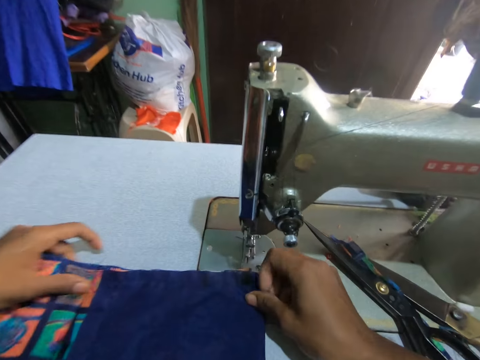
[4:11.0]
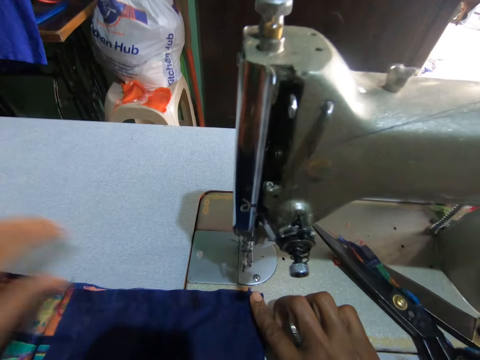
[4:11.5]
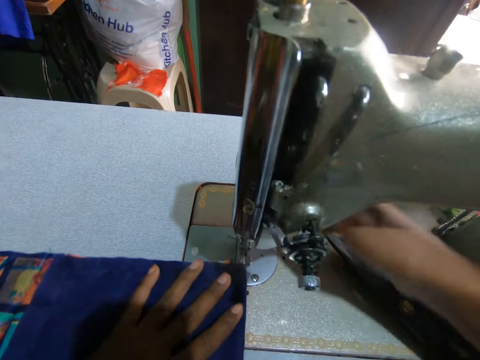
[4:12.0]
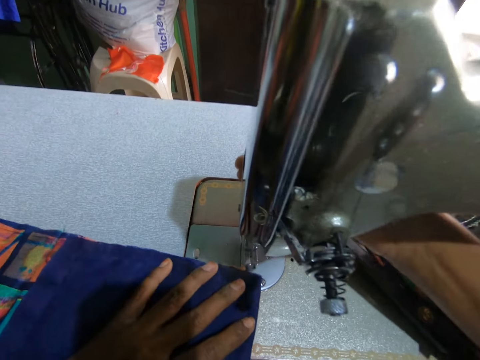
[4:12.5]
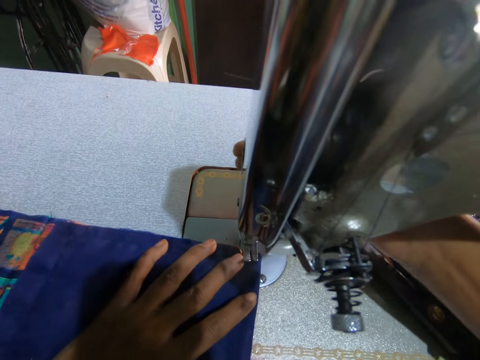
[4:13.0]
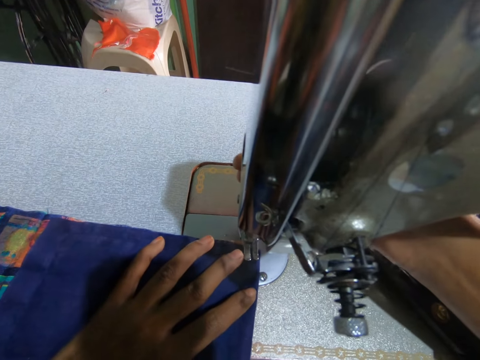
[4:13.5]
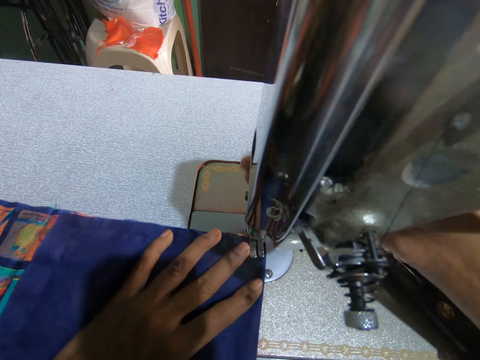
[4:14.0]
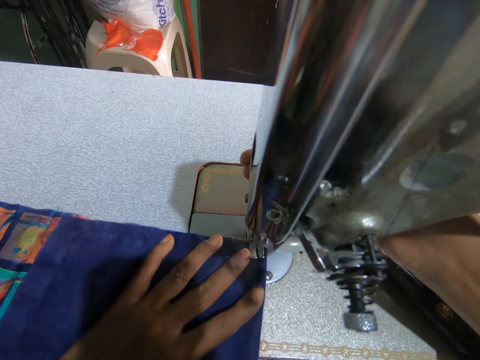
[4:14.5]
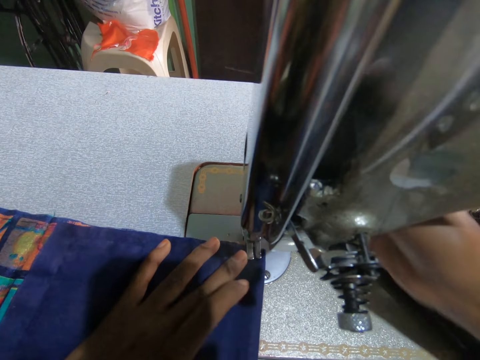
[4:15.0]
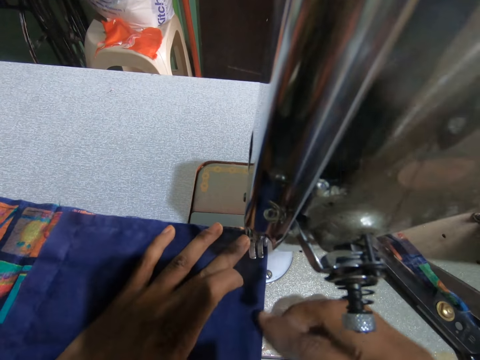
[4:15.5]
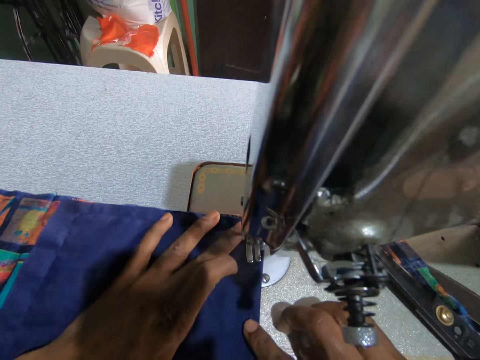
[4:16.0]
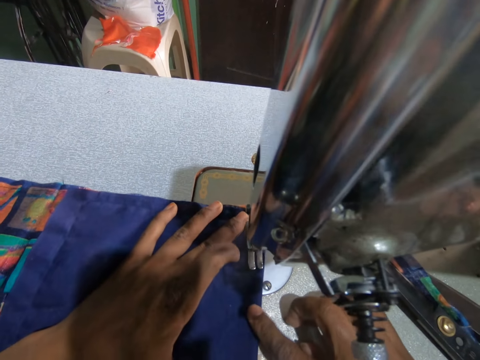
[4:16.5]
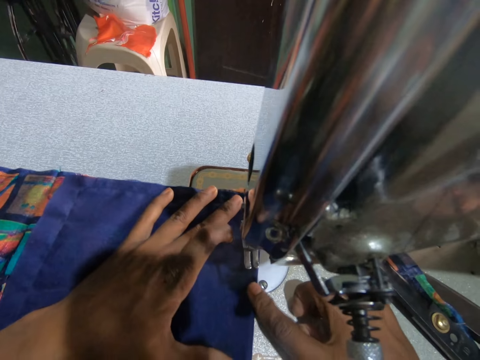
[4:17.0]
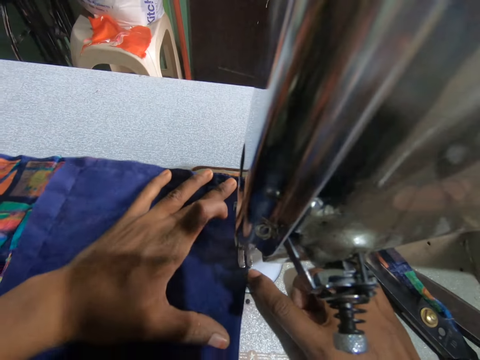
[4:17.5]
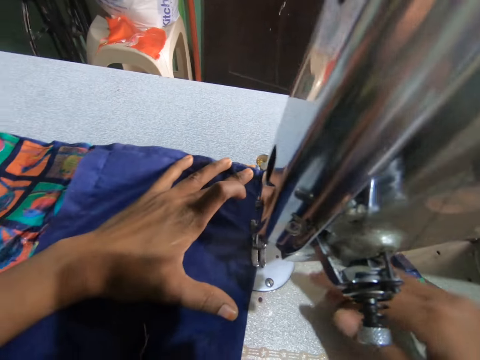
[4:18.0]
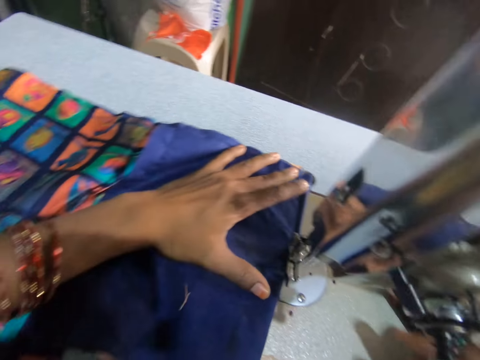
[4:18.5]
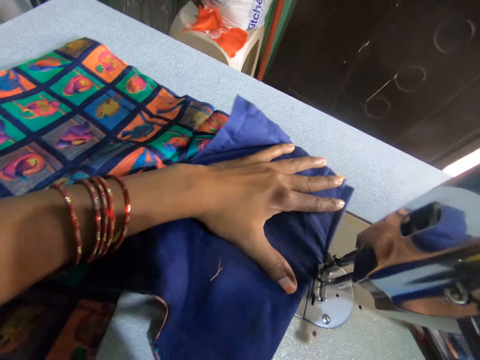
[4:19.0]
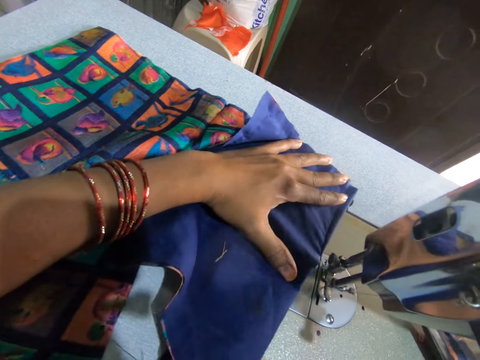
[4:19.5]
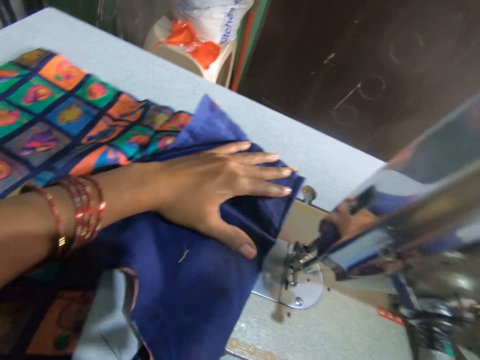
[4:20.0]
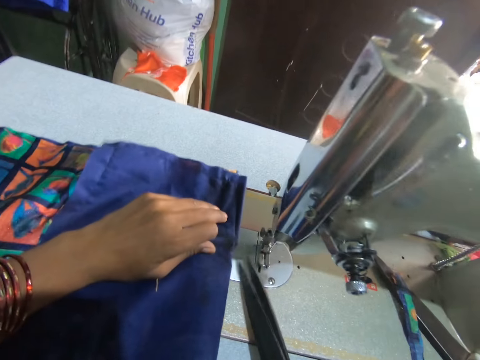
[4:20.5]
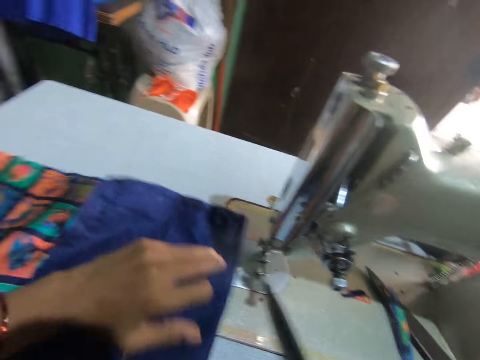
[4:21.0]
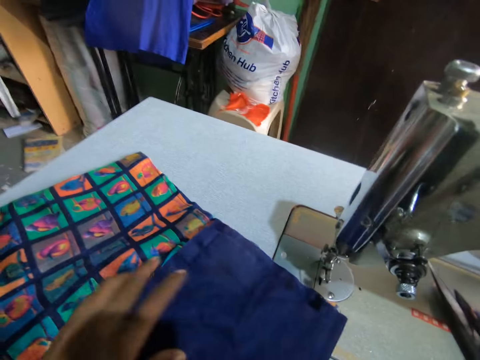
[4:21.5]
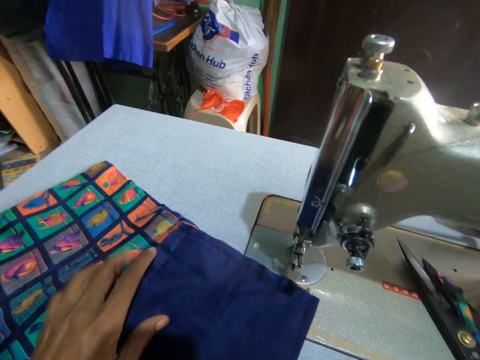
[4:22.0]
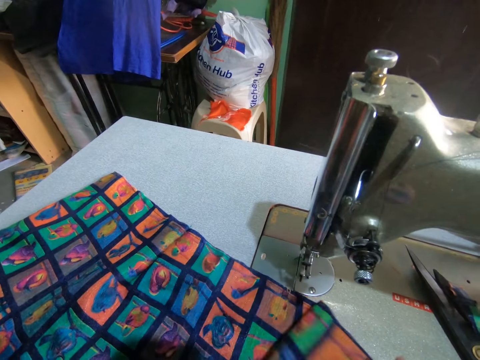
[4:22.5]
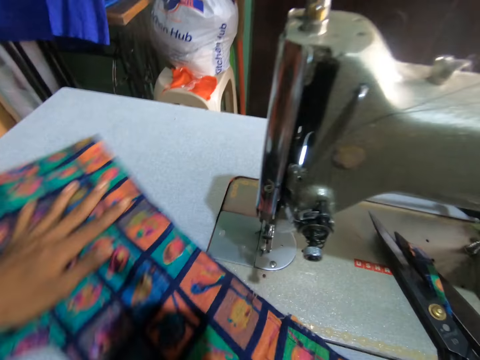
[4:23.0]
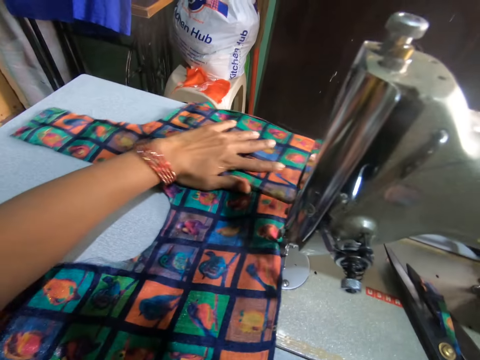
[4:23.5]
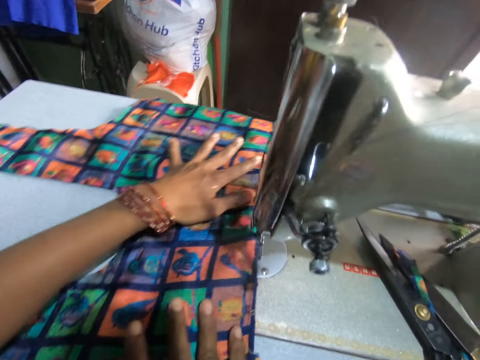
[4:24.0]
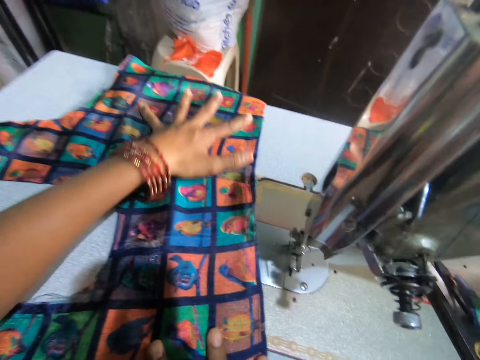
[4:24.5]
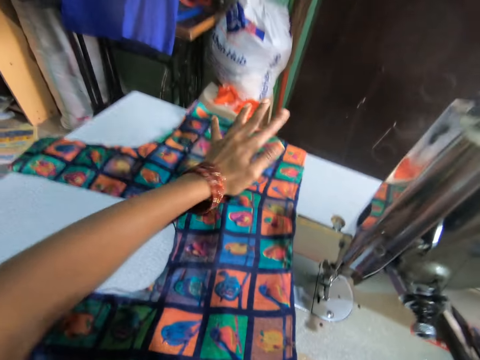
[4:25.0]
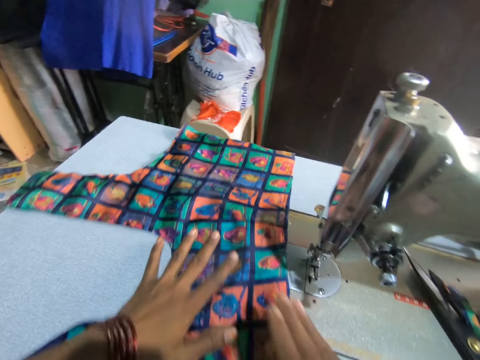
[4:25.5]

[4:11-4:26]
The camera wearer puts down the materials on a sewing machine. They move a presser ball lifter with a hand. They sew the materials with the sewing machine. They carry the scissor from the table. They cut a thread with the scissor. They move the materials with a hand.

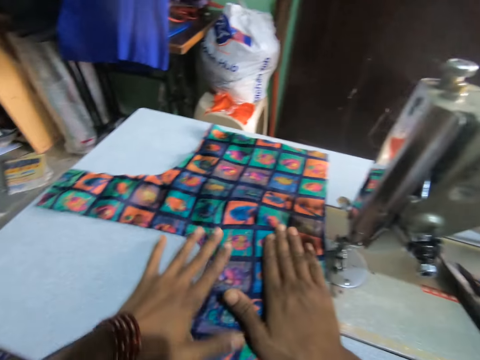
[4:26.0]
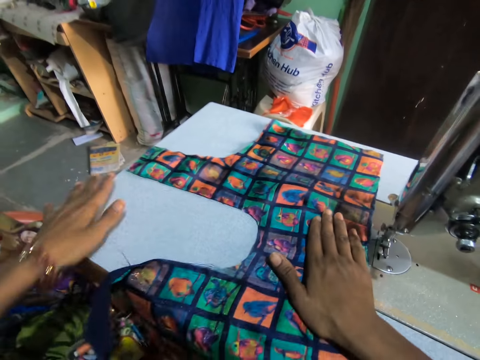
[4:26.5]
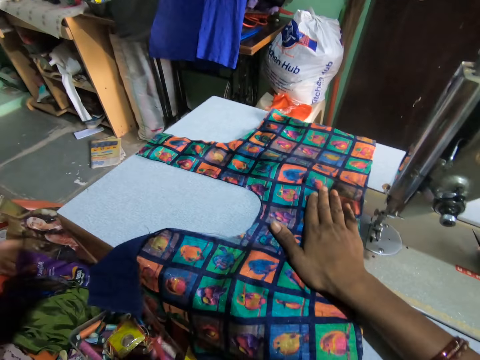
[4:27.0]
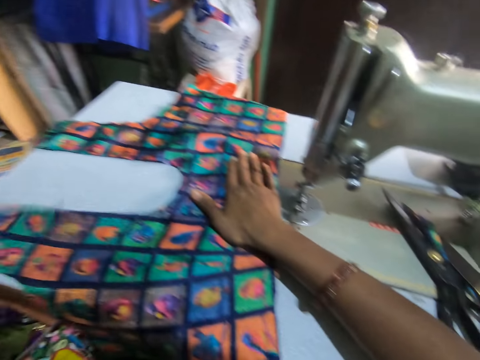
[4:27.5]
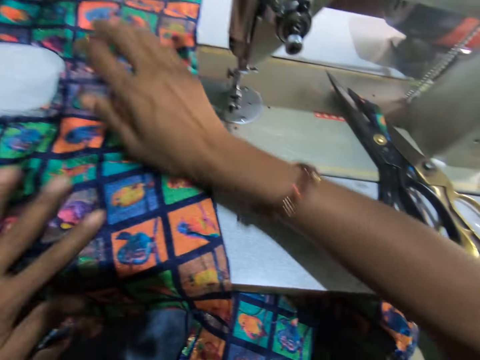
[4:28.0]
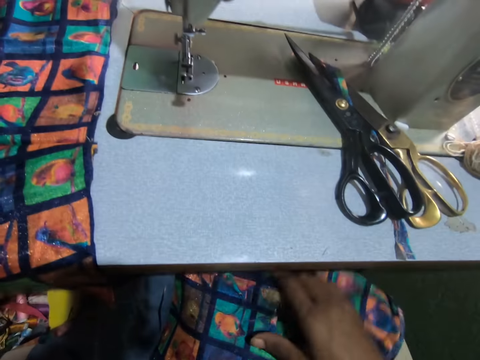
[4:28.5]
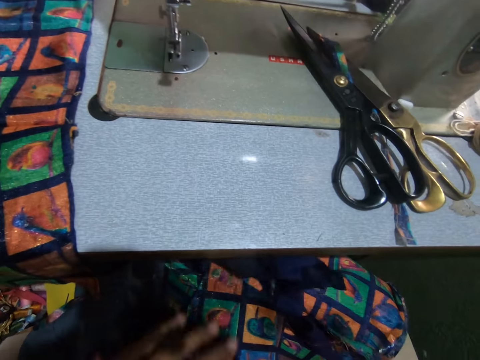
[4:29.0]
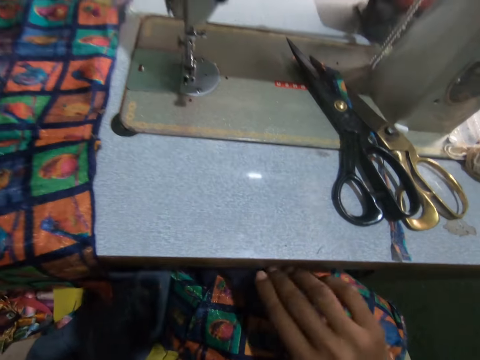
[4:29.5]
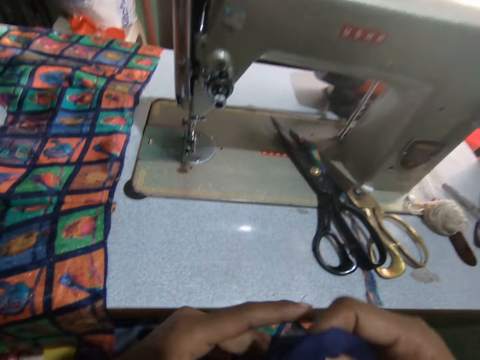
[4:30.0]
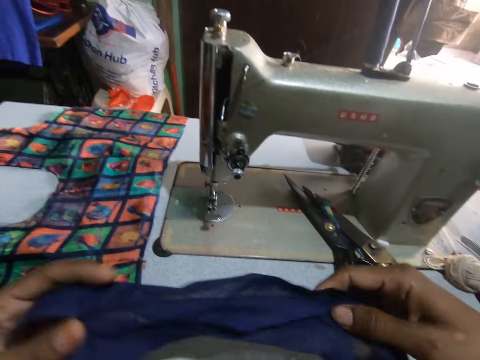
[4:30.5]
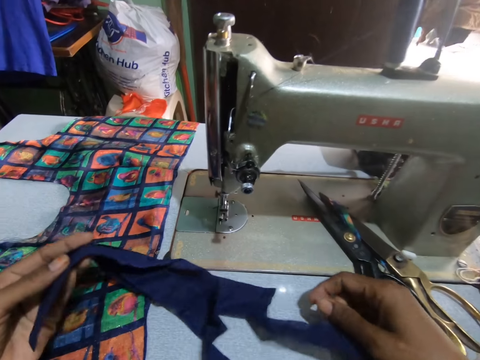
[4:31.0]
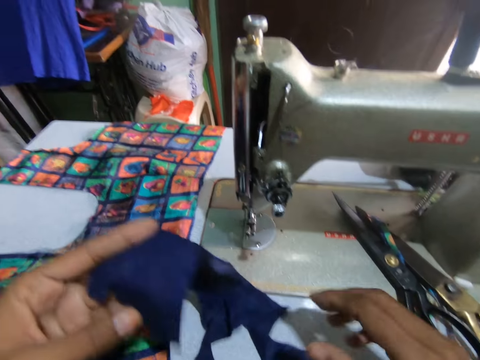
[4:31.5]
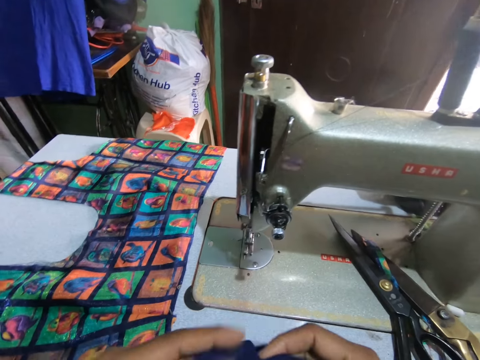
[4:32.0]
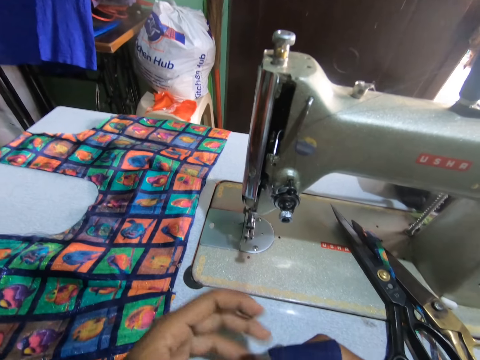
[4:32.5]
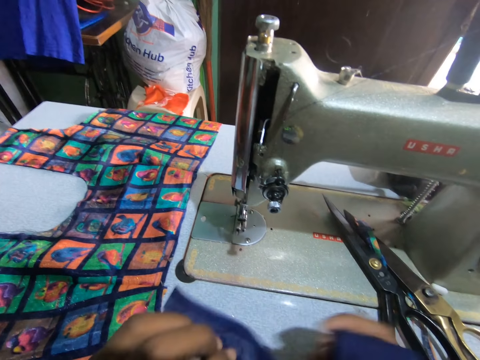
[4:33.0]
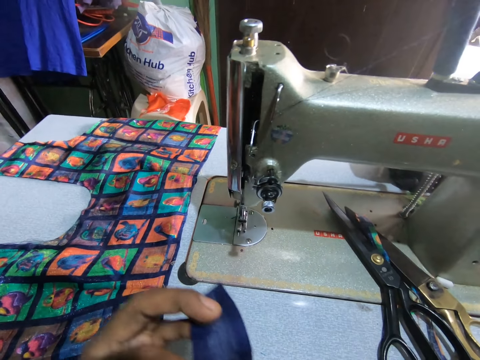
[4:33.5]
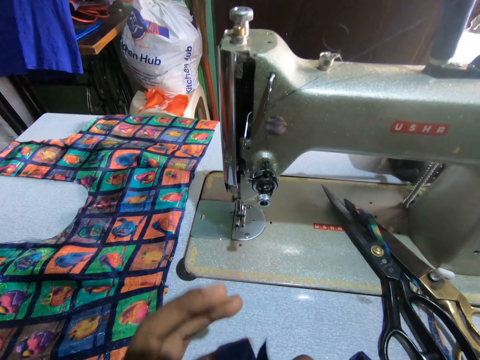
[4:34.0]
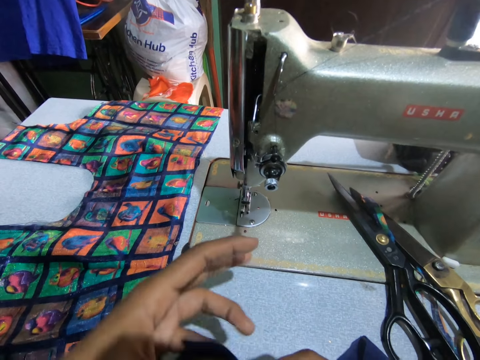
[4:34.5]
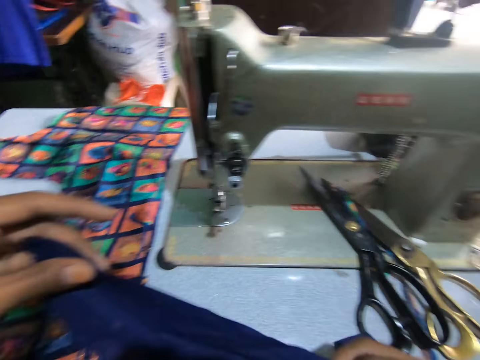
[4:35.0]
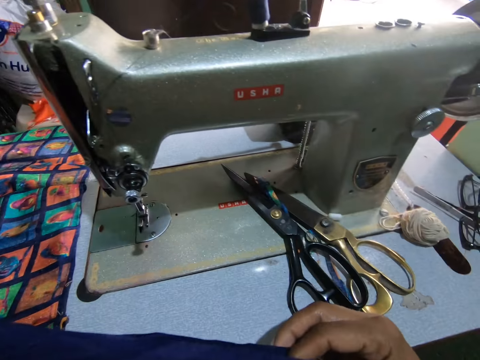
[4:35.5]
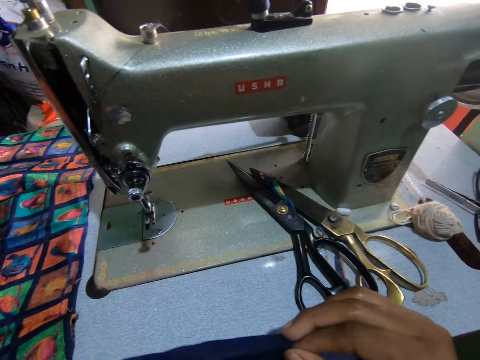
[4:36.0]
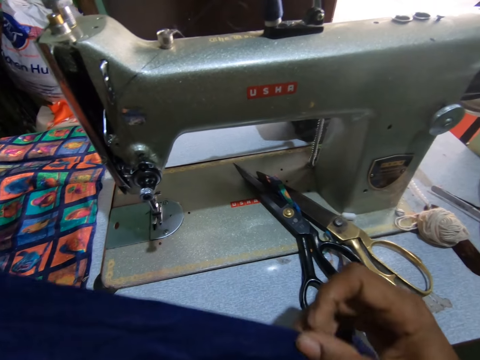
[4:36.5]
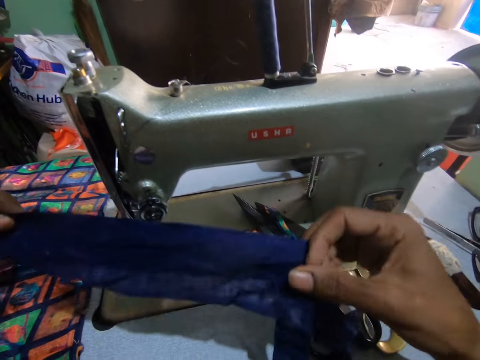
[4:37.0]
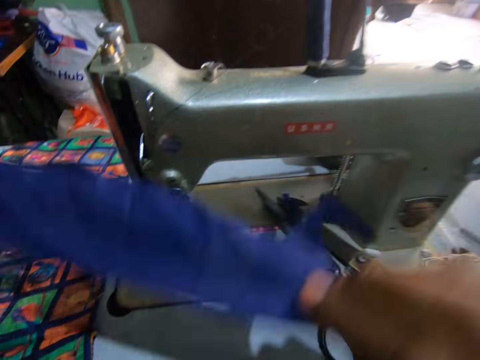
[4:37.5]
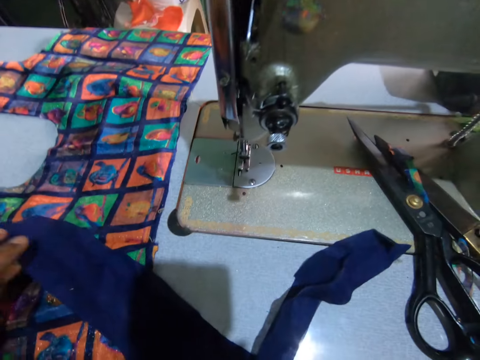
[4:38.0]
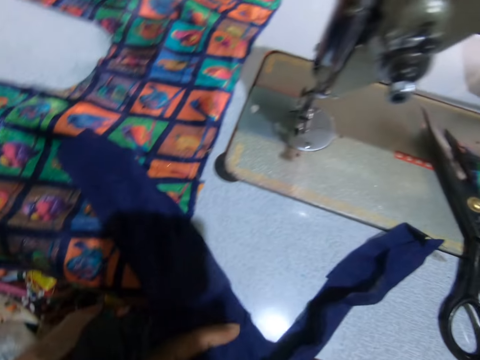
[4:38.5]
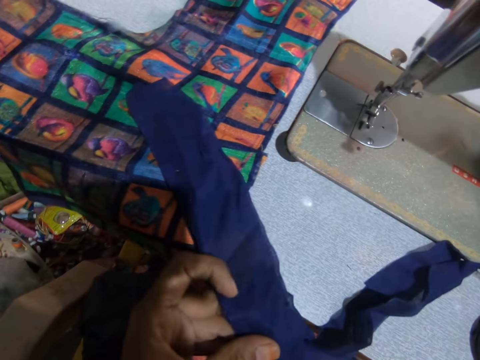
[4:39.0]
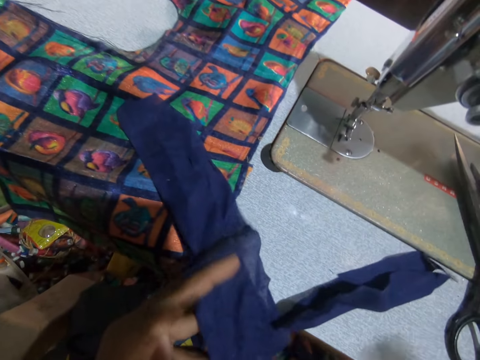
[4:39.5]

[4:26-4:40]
The camera wearer straightens the materials with hands. She arranges some of the material with her hand. She moves the materials with a hand. She picks a material with a hand. She holds the material with hands. She carries another lining. She puts down the material on the sewing machine with a hand. She holds the material with hands. She puts down the material on the sewing machine with hands.
